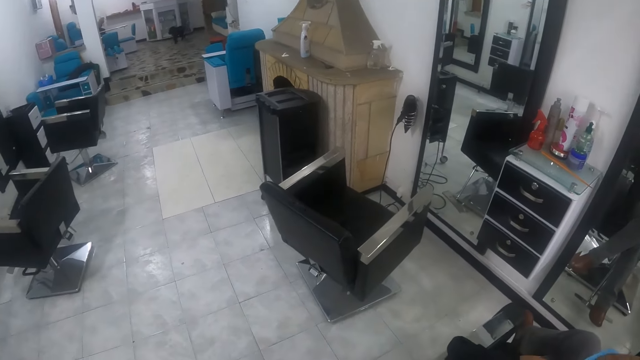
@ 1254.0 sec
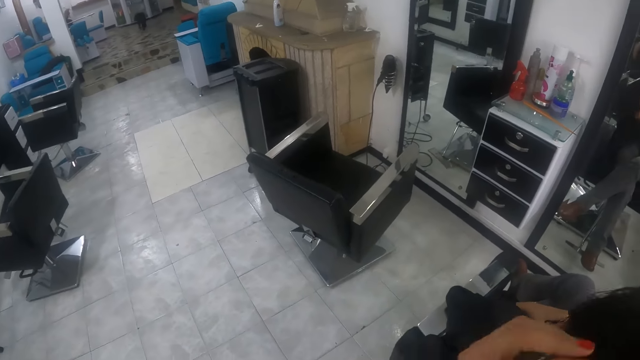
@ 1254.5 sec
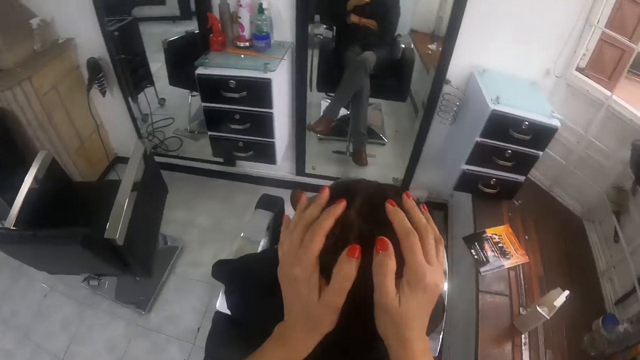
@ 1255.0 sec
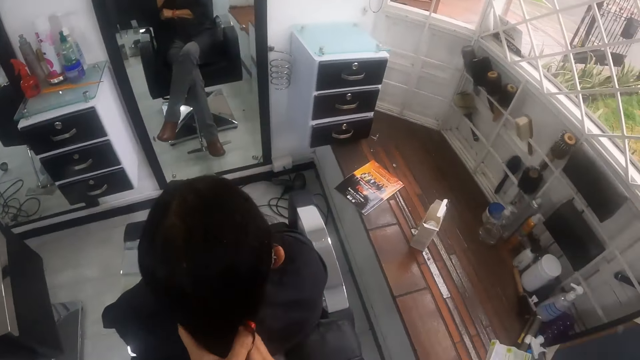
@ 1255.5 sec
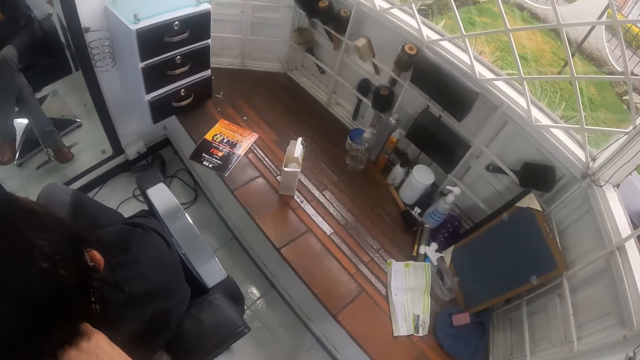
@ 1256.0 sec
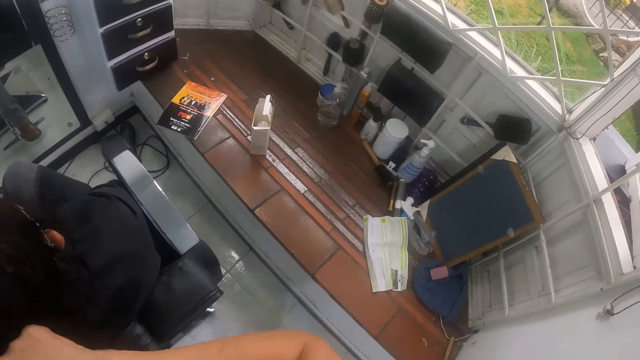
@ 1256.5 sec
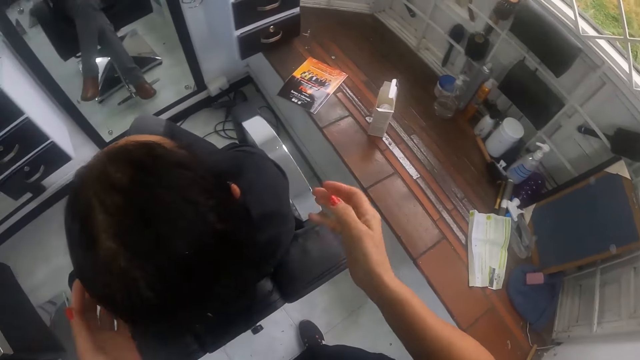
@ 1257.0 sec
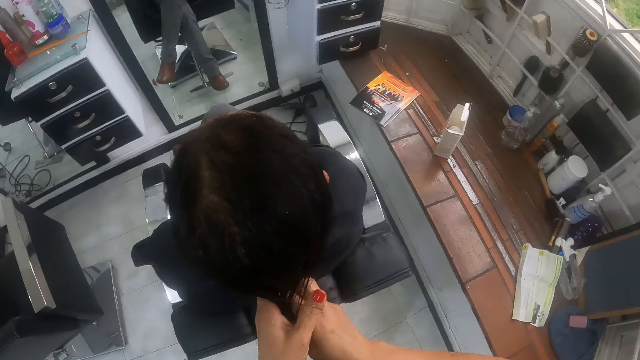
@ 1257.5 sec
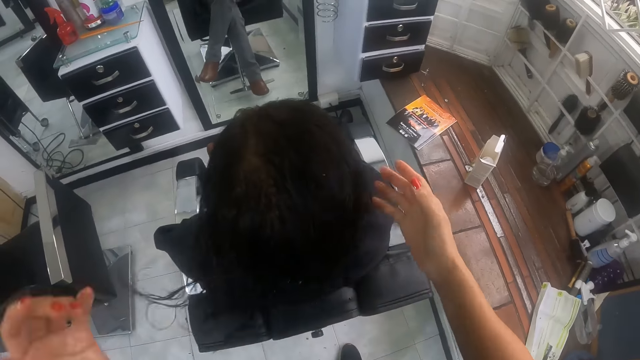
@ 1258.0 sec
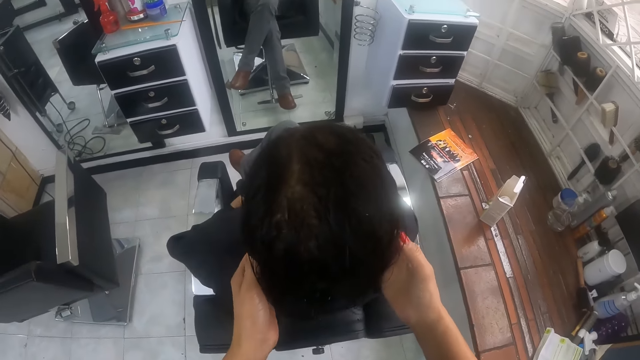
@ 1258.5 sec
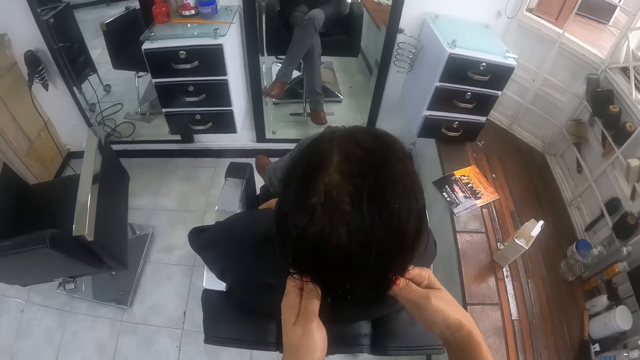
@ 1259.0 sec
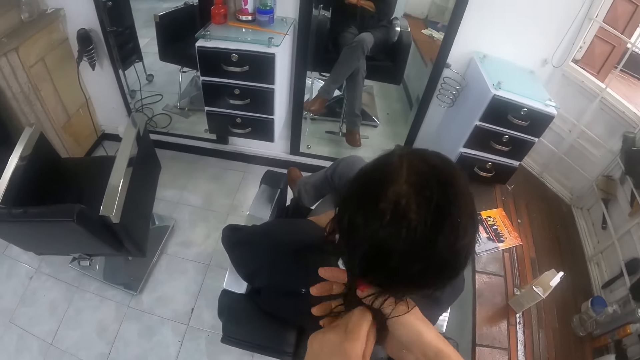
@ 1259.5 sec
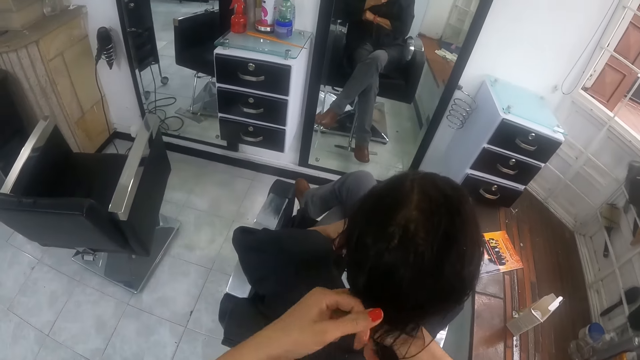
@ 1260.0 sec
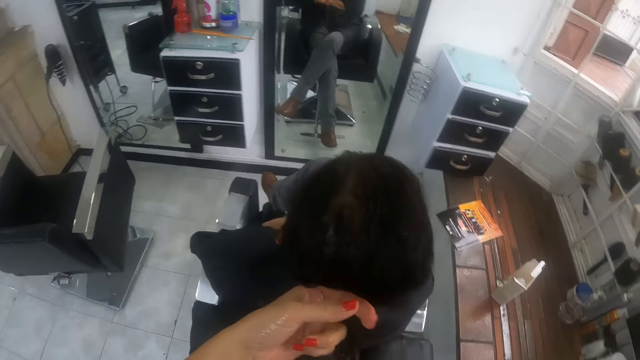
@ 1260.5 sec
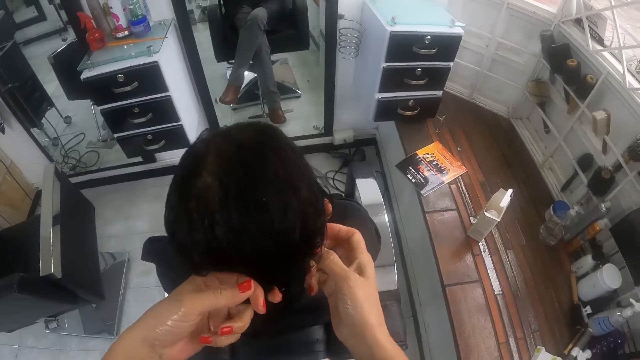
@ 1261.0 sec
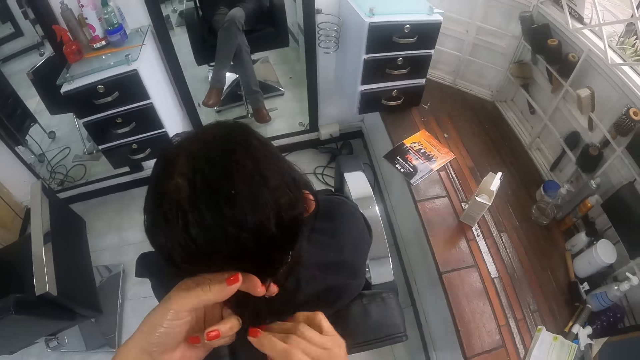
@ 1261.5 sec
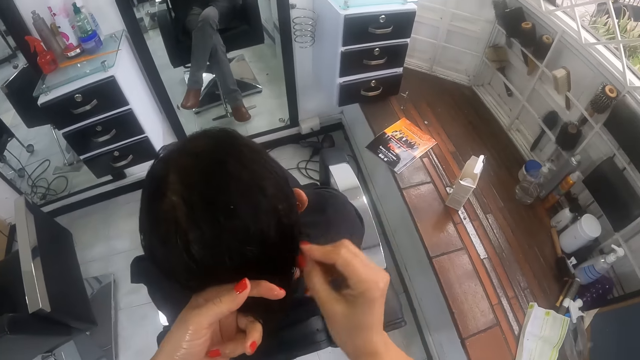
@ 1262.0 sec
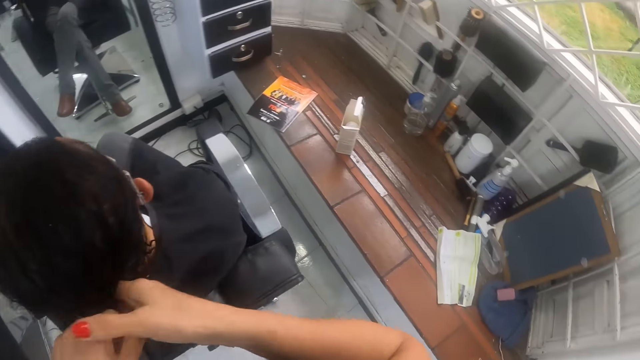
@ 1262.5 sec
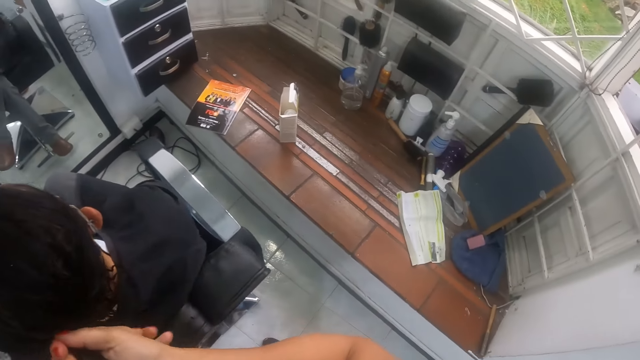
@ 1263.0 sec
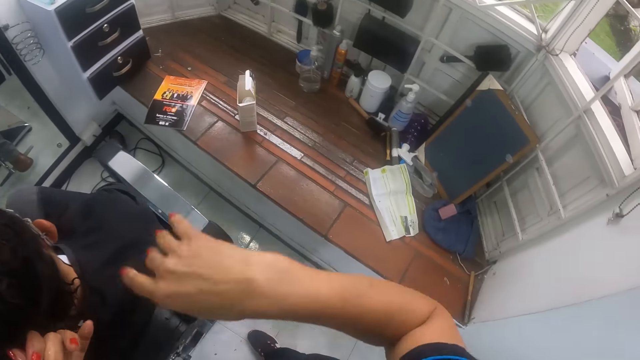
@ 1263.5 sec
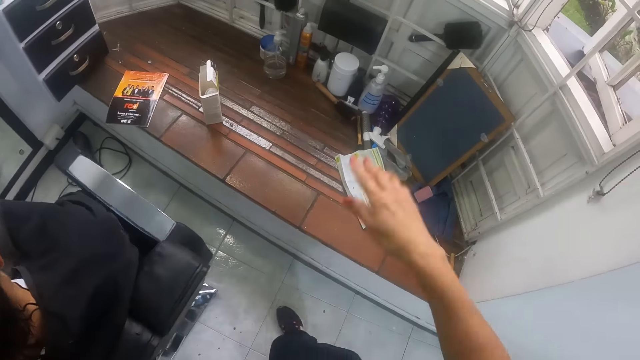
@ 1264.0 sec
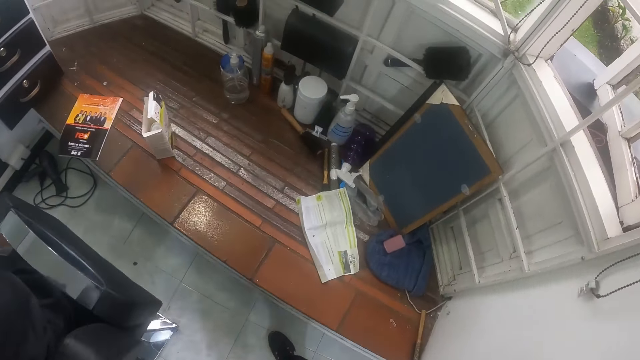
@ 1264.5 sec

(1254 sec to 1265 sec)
The camera wearer looks around the room. She gathers the woman's hair with both hands. She holds the hair together.

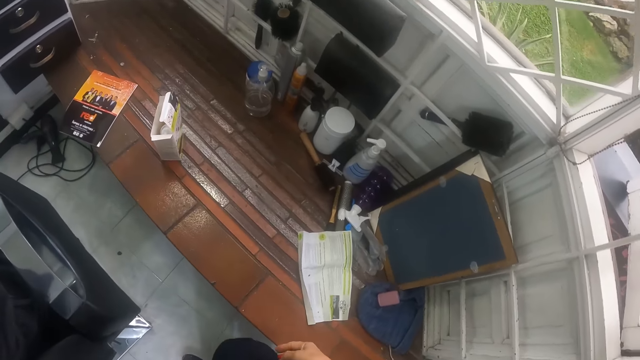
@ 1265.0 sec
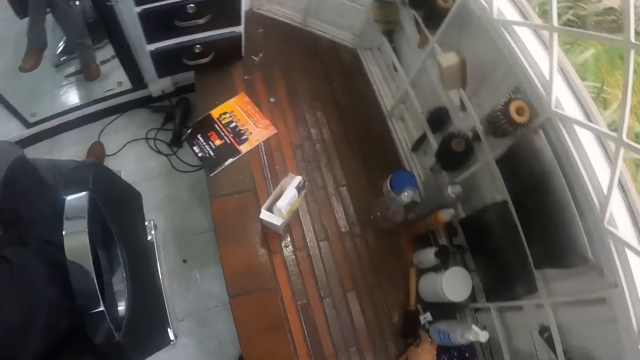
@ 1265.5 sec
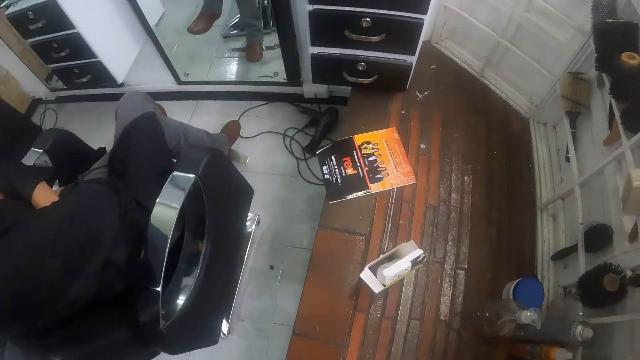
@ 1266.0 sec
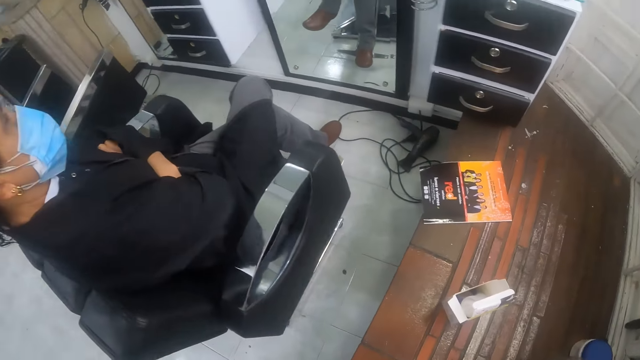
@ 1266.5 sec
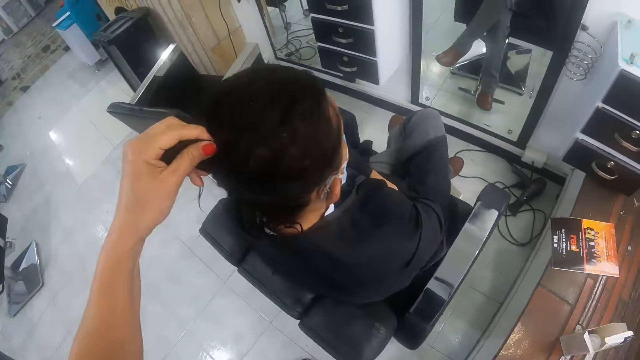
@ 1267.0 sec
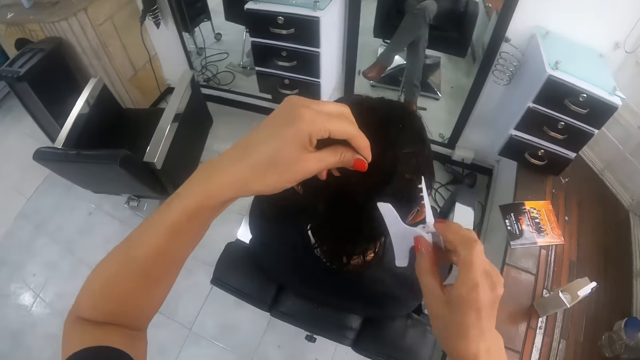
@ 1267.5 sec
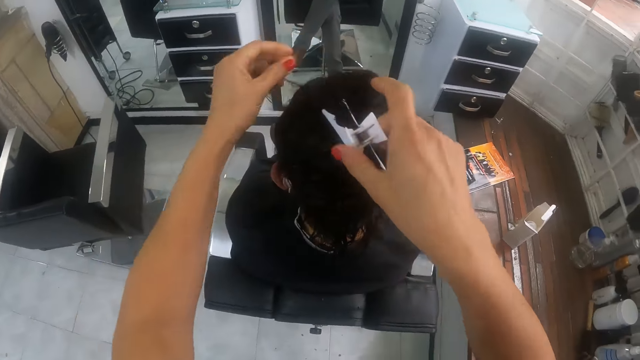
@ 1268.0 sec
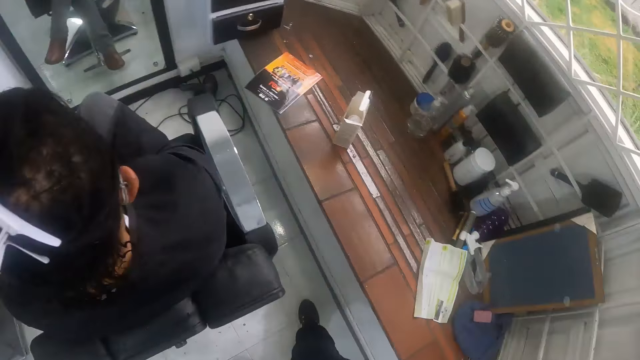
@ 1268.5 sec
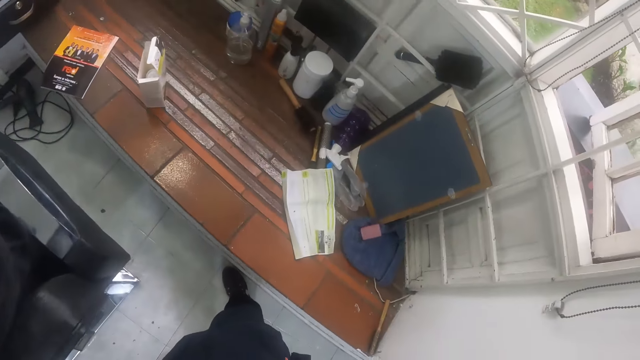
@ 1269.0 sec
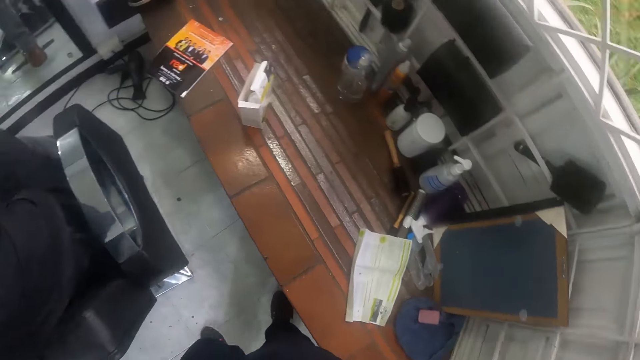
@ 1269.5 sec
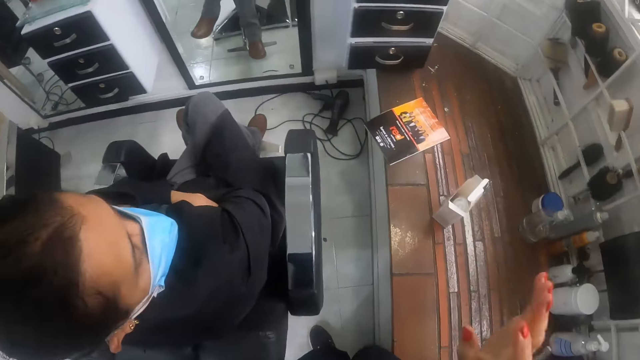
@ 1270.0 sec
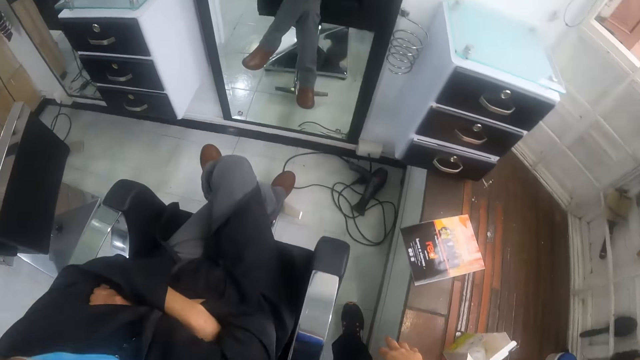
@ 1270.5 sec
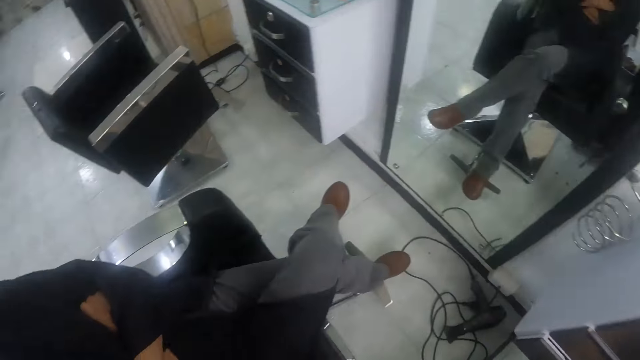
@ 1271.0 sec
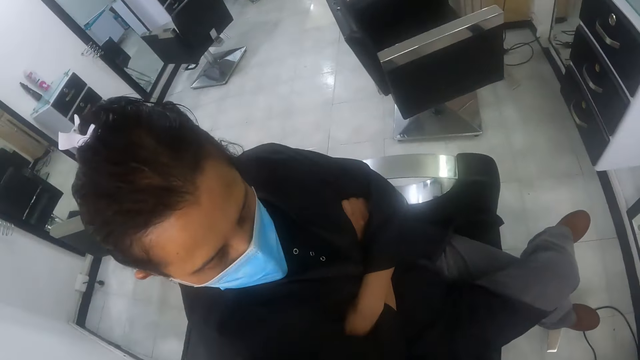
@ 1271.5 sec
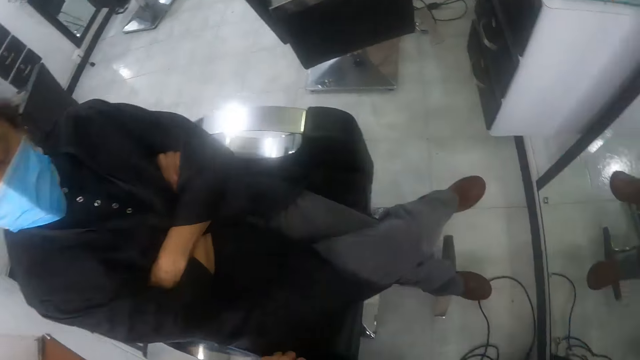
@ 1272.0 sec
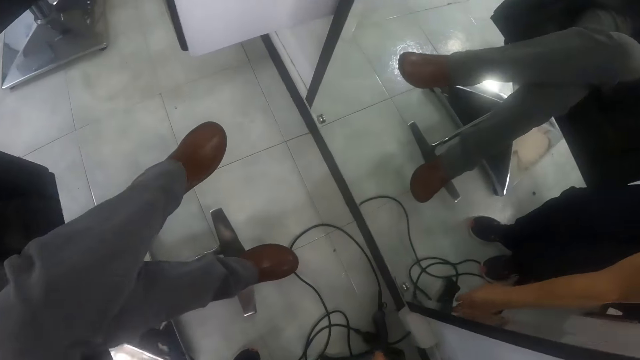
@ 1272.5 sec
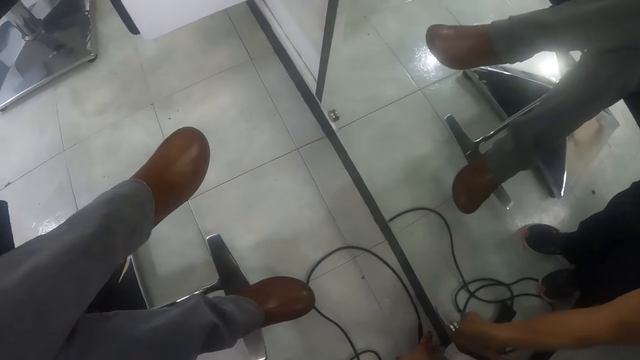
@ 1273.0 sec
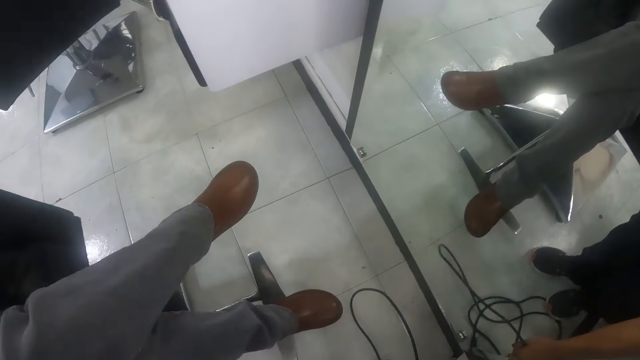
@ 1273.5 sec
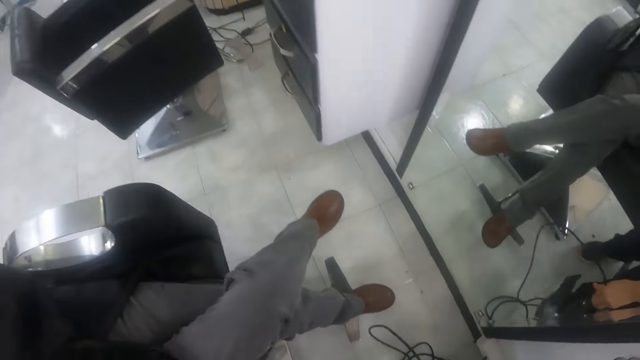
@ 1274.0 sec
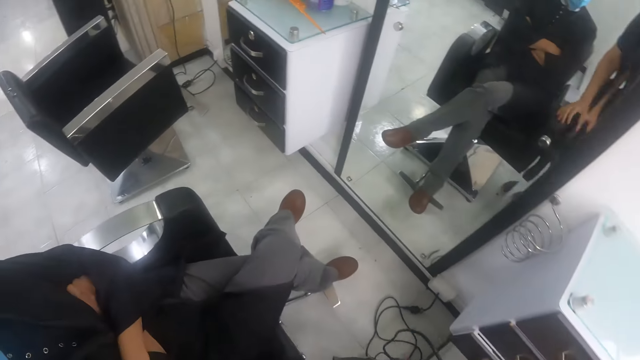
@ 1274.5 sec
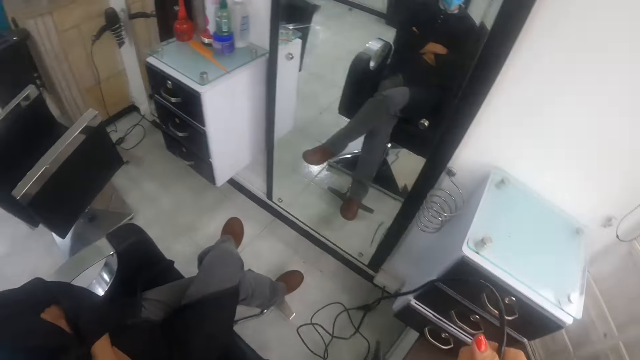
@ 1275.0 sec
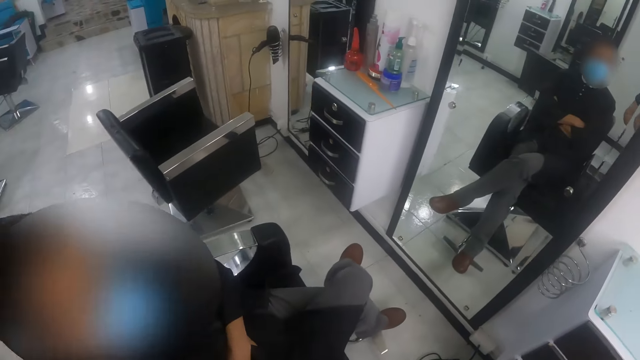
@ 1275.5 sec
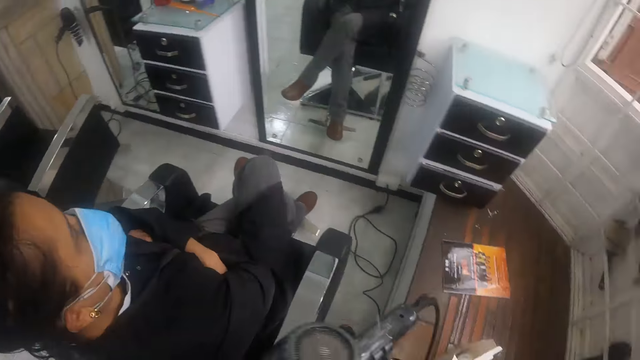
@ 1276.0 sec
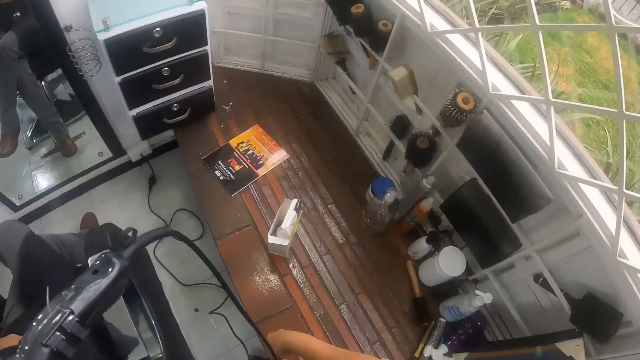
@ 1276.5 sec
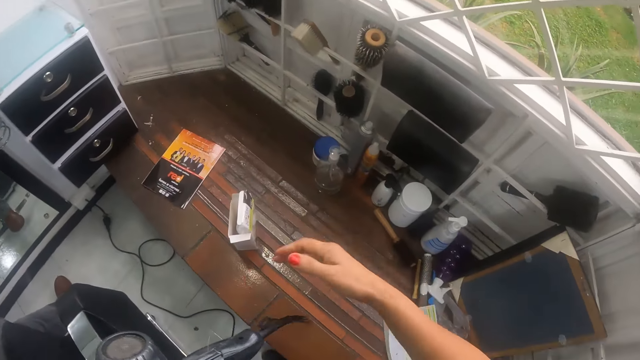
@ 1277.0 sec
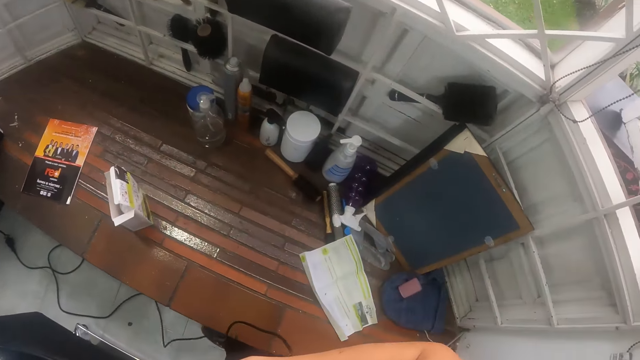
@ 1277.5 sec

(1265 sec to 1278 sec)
The camera wearer picks a hair clip. She clips the woman's hair with the hair clip in her right hand. She looks around the room. She picks a hair dryer from the floor with her right hand. She looks around the room.
